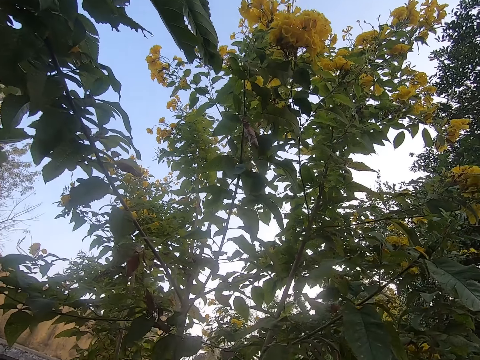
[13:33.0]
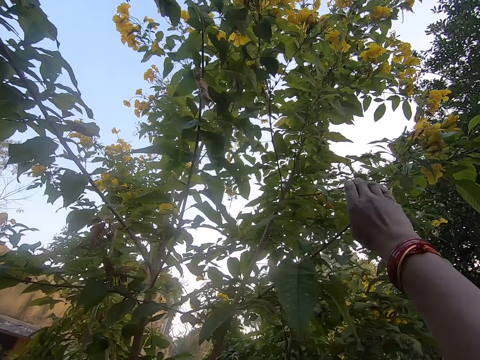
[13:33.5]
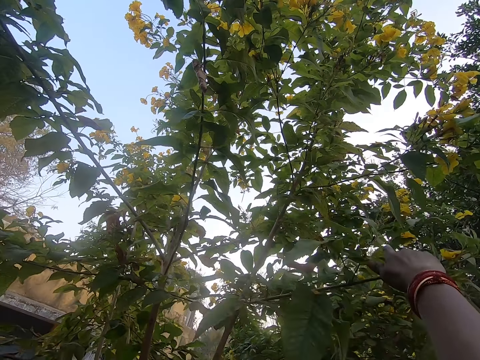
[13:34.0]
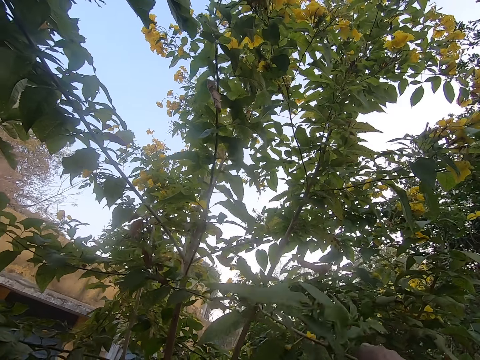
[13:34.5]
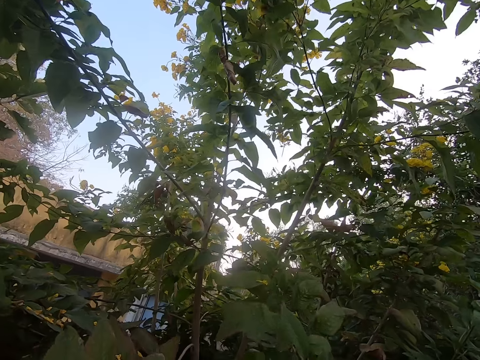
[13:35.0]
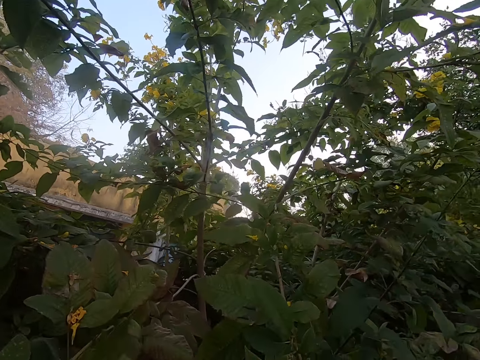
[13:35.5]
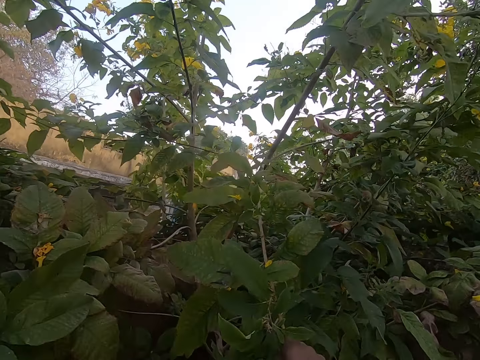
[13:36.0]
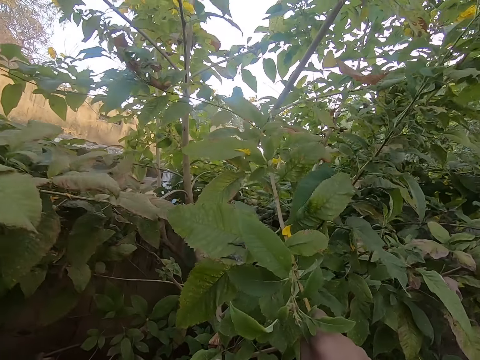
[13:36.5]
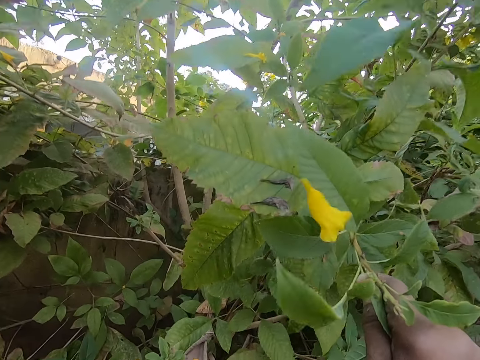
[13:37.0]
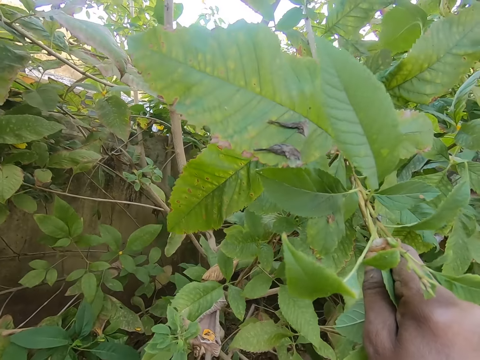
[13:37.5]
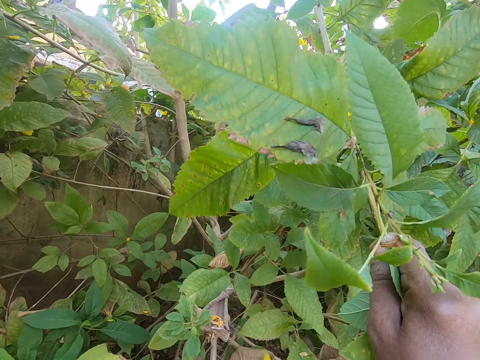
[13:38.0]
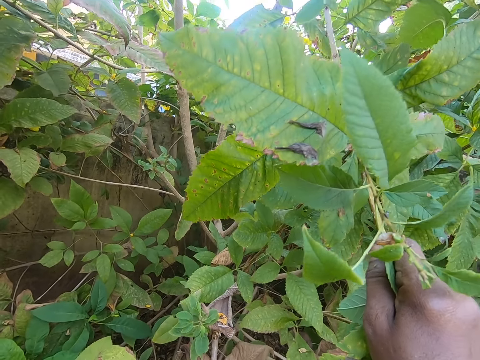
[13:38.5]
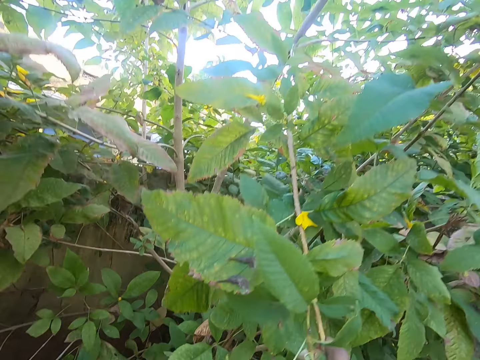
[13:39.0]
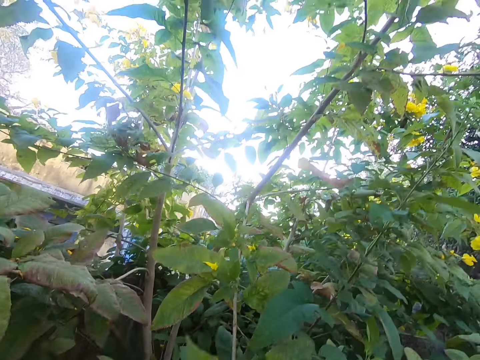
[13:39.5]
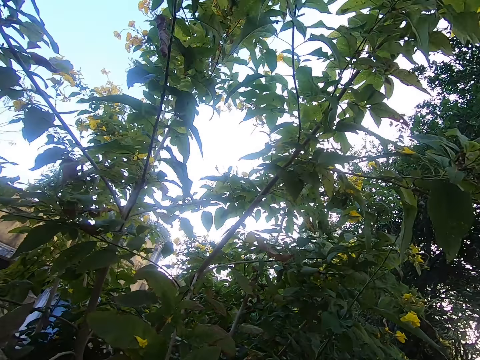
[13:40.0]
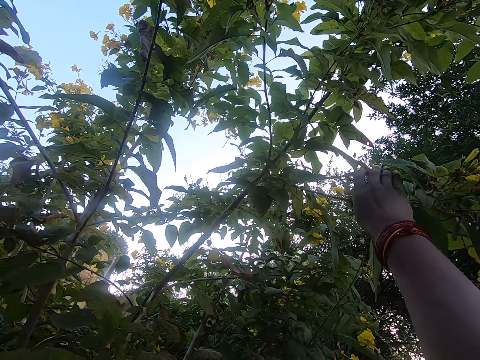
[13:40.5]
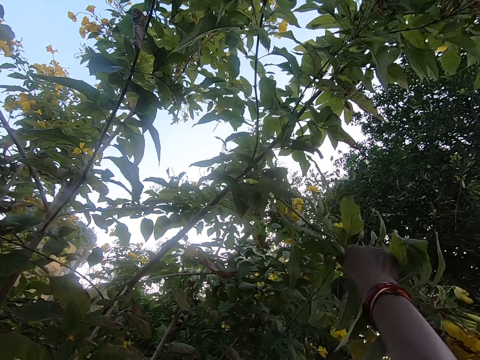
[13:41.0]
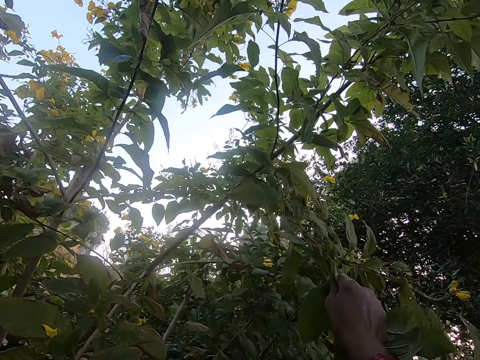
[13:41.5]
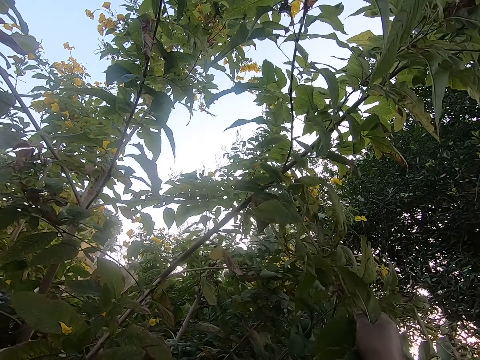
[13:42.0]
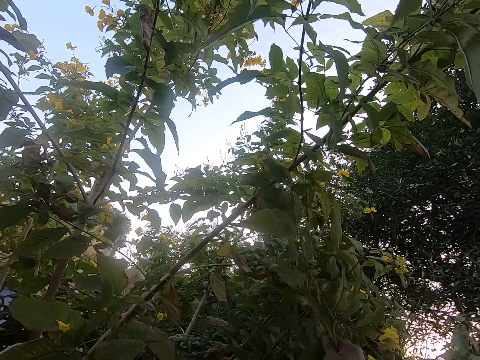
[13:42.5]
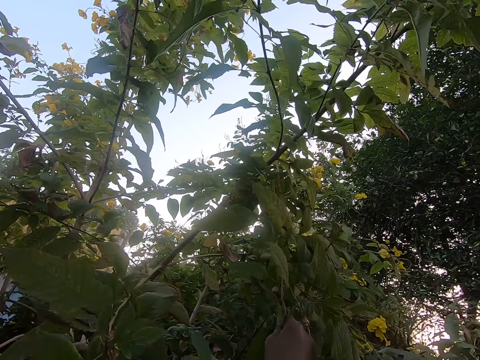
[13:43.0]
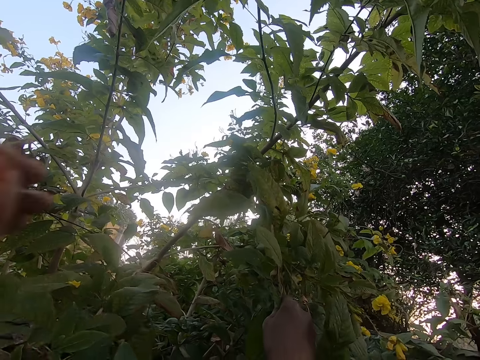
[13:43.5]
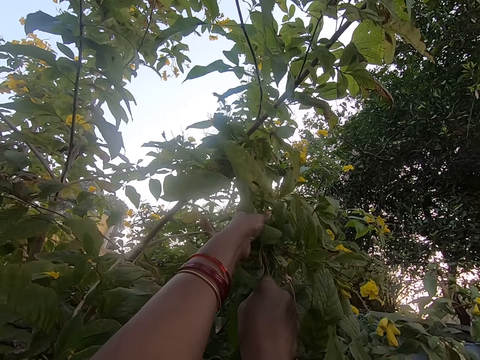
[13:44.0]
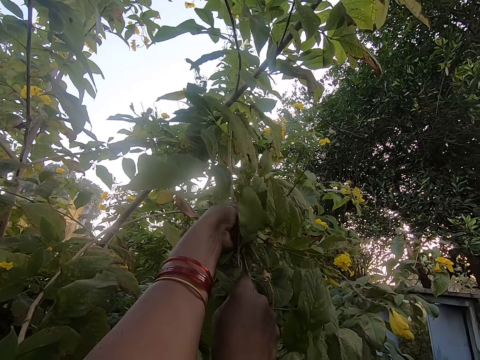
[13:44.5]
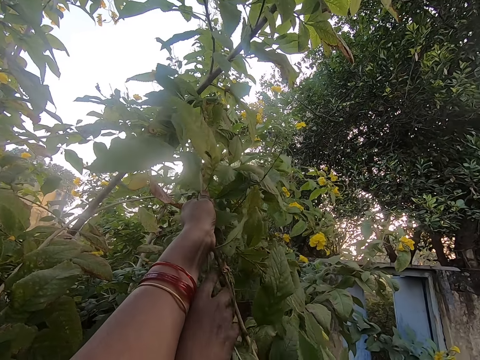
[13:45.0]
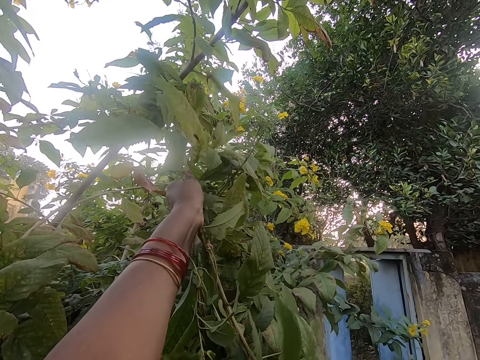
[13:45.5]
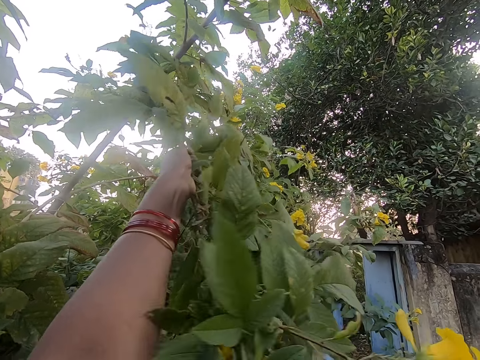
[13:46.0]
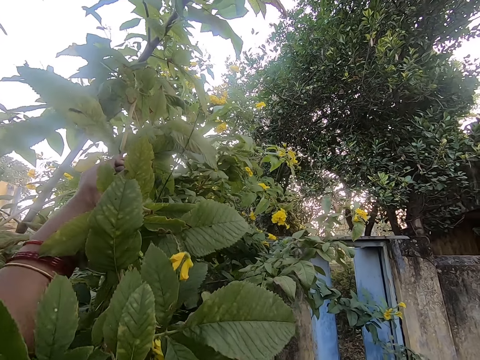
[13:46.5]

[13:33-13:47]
The camera wearer pulls a branch of the plant. They pluck flowers from the branch. They pull a branch of the plant.

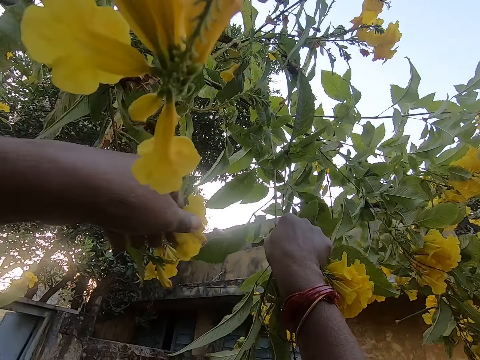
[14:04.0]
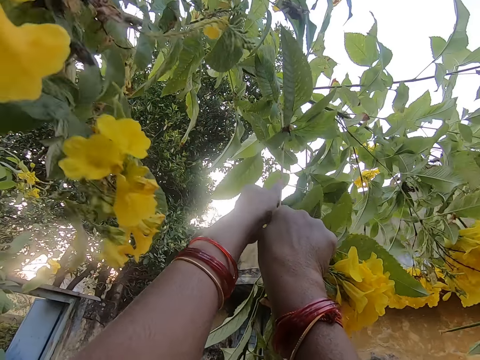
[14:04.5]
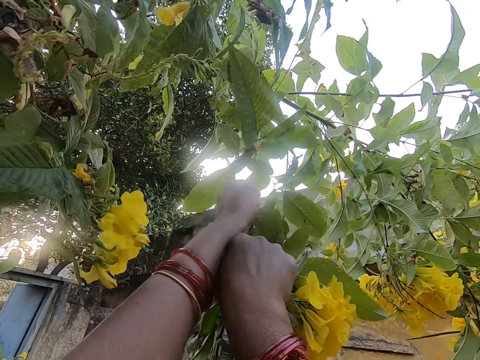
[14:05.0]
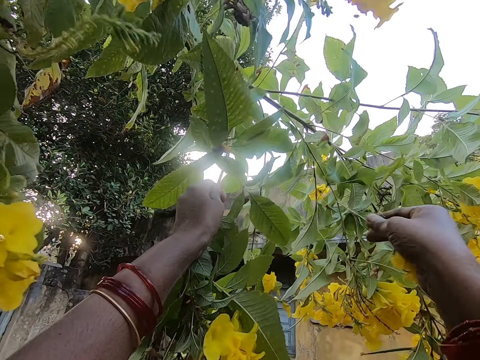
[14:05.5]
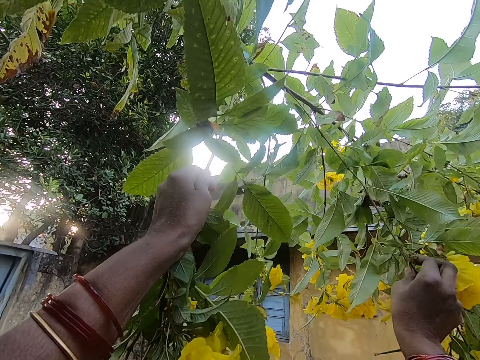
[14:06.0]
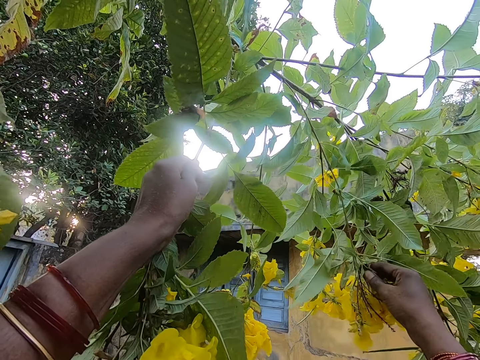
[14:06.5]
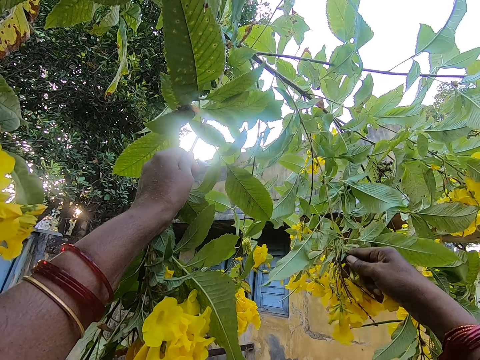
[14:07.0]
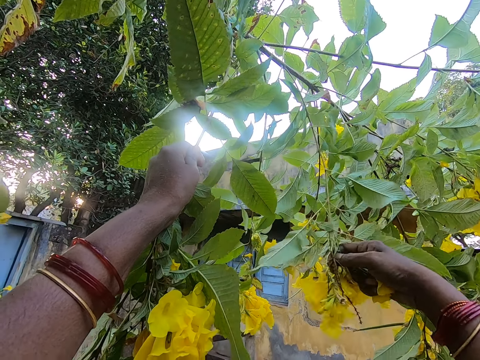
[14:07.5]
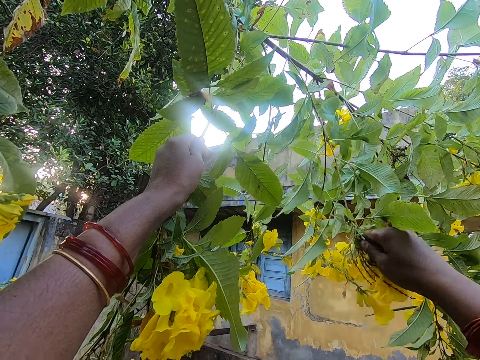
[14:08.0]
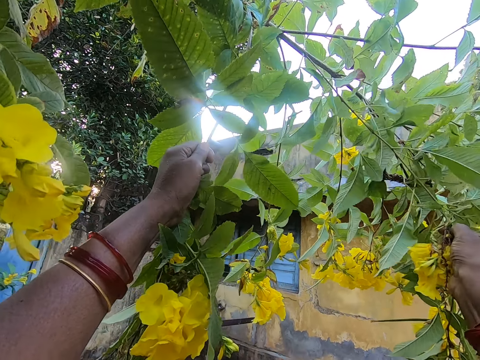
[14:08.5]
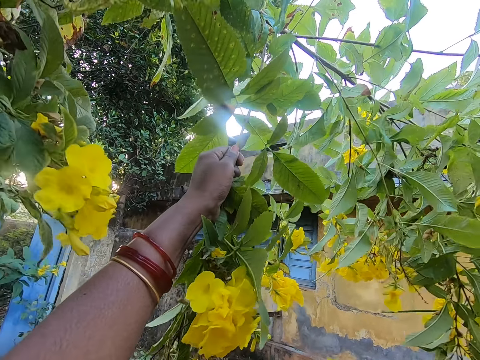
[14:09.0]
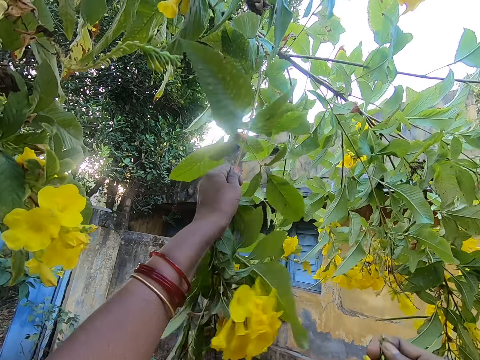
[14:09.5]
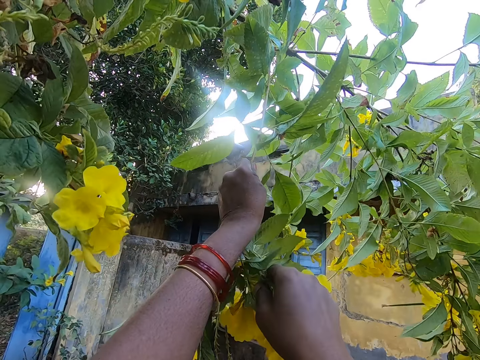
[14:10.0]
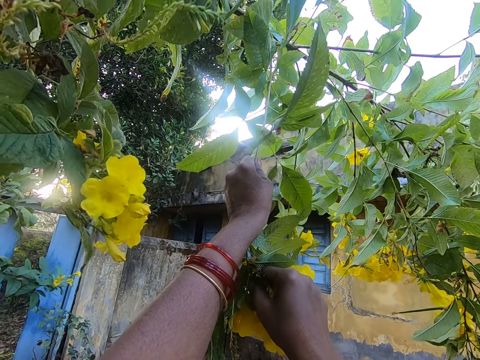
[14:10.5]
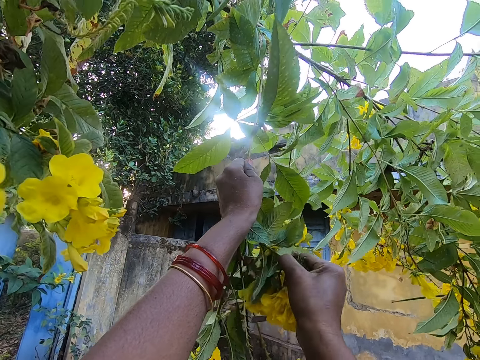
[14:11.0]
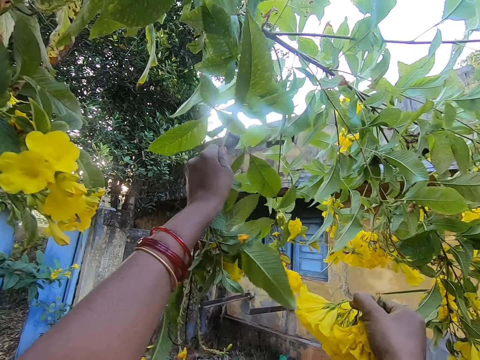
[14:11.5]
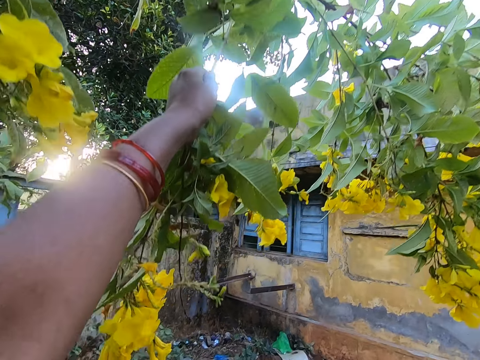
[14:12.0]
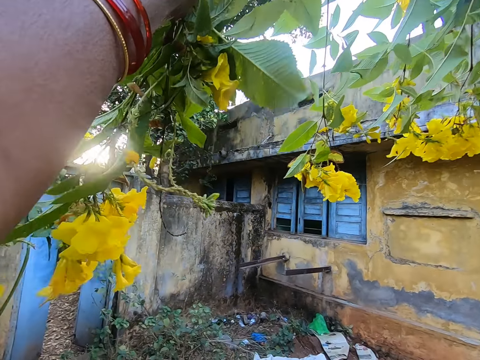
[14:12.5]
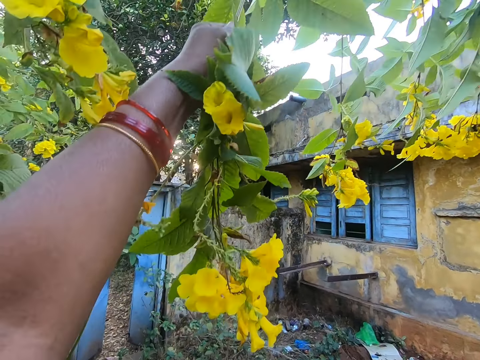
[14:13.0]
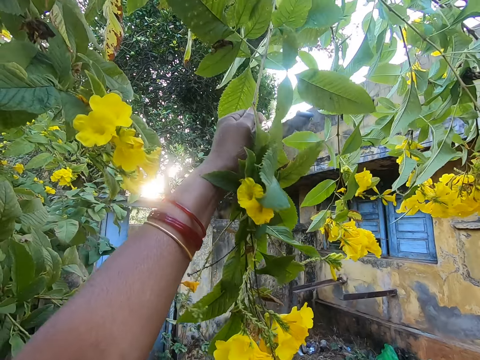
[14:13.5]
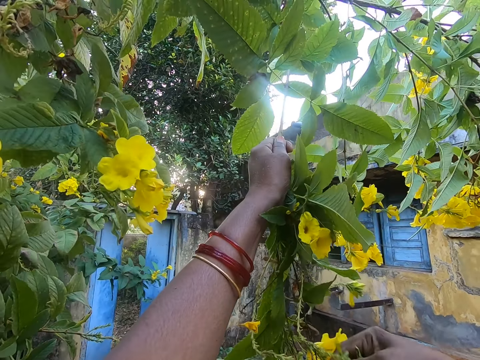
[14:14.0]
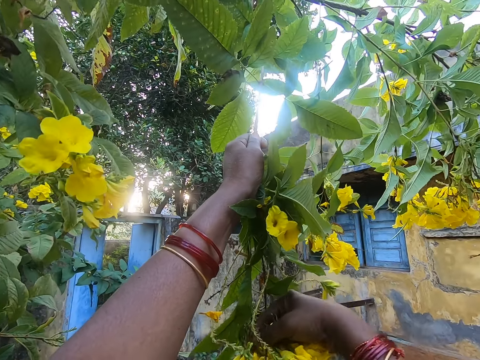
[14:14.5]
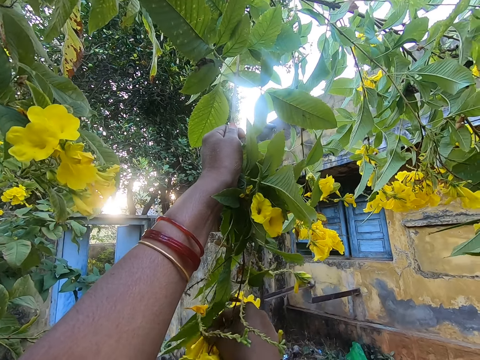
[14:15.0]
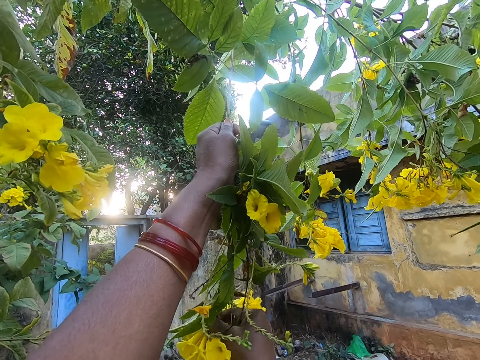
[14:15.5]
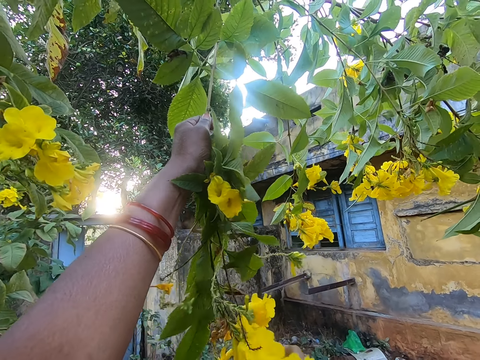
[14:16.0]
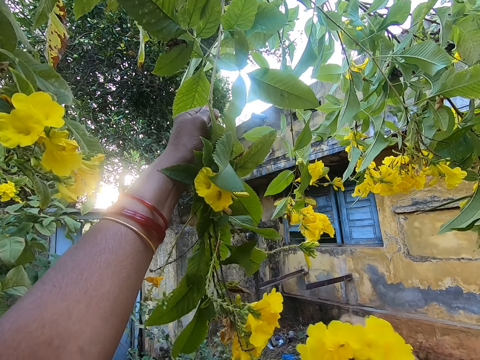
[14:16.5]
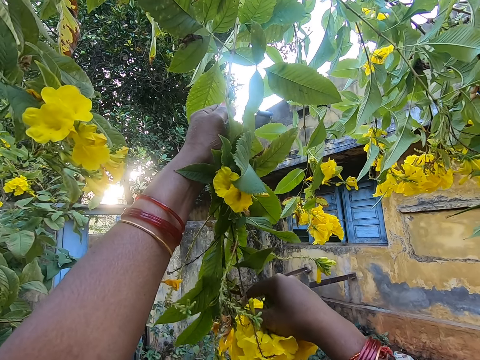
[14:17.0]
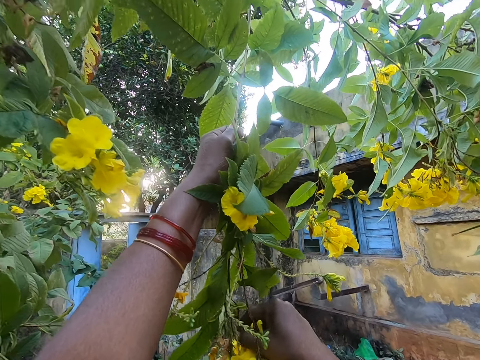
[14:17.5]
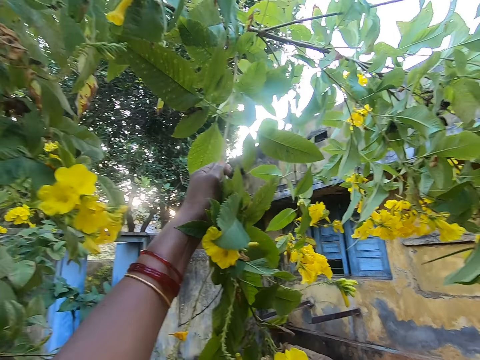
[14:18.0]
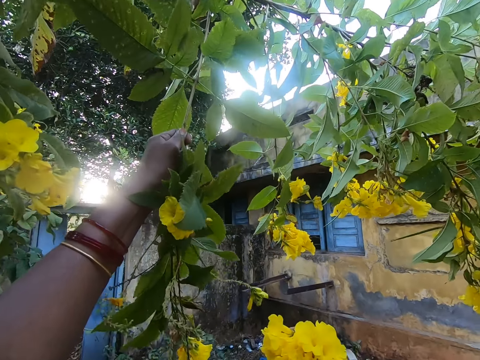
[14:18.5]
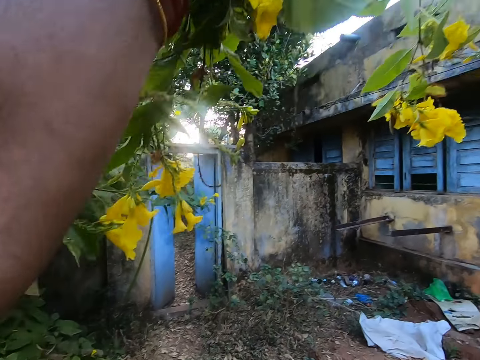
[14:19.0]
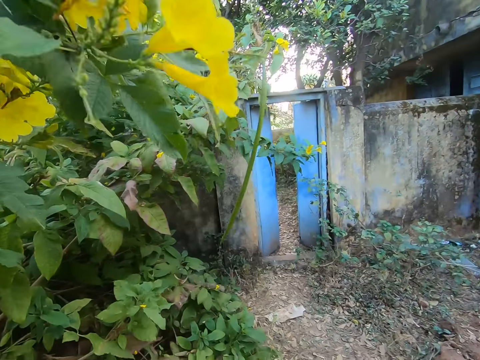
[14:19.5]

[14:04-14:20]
The camera wearer holds a twig with both hands. He plucks a flower with his right hand repeatedly.
